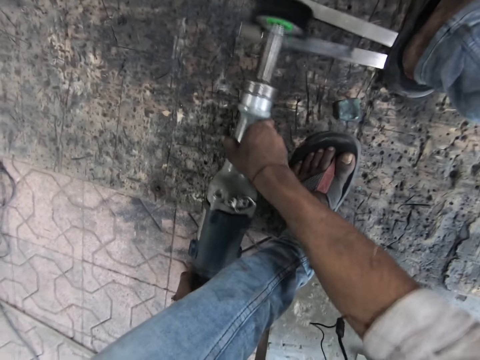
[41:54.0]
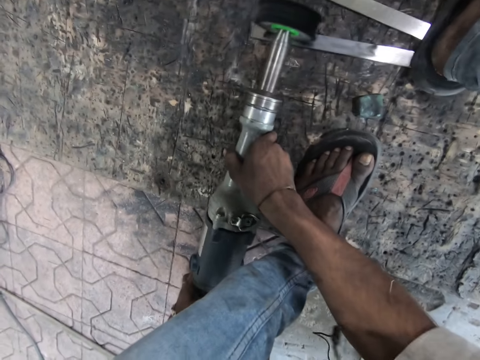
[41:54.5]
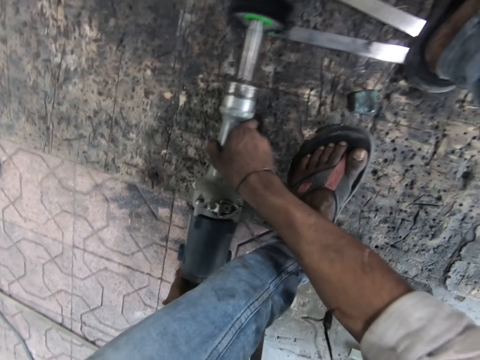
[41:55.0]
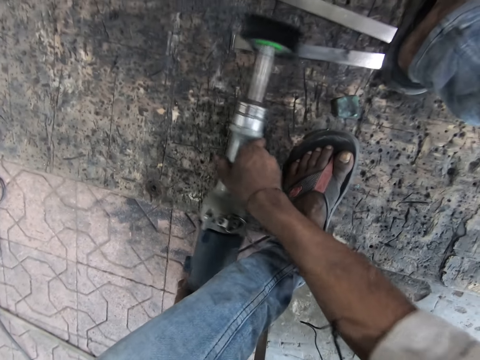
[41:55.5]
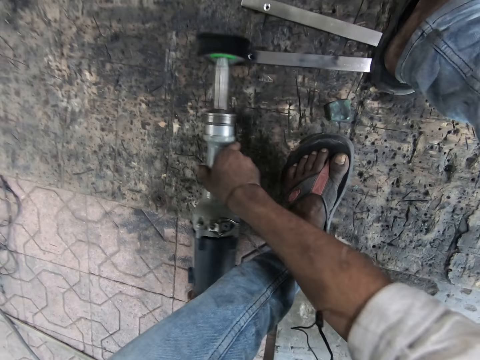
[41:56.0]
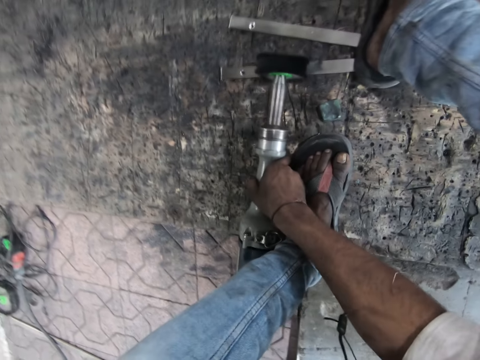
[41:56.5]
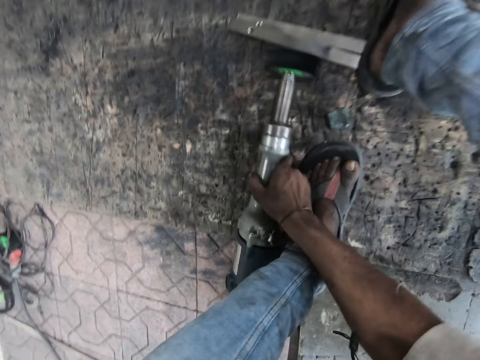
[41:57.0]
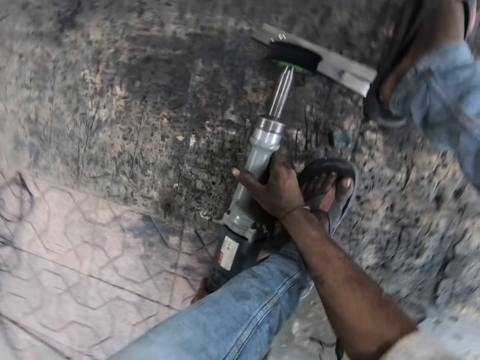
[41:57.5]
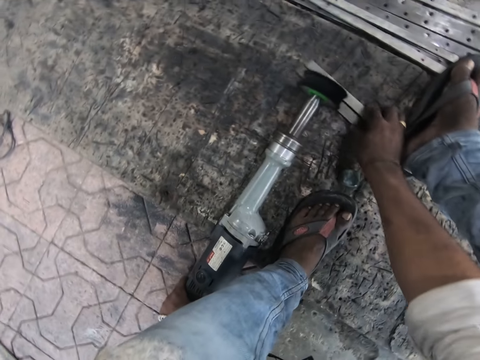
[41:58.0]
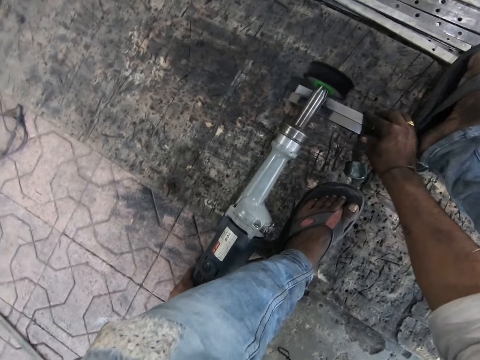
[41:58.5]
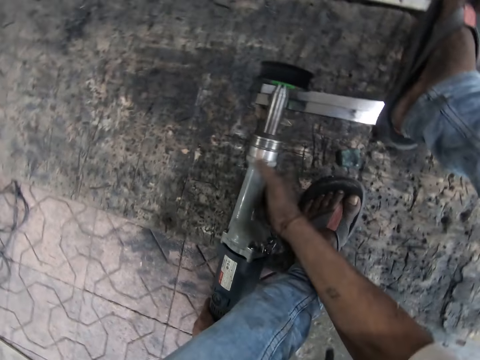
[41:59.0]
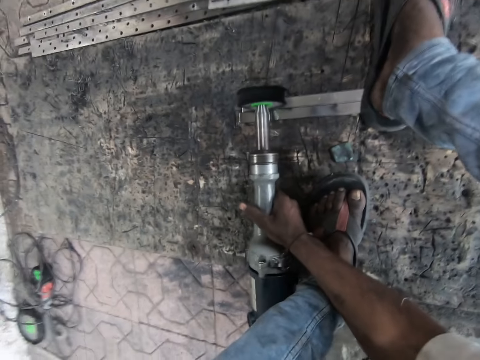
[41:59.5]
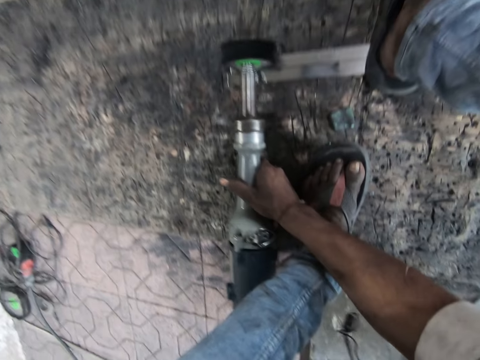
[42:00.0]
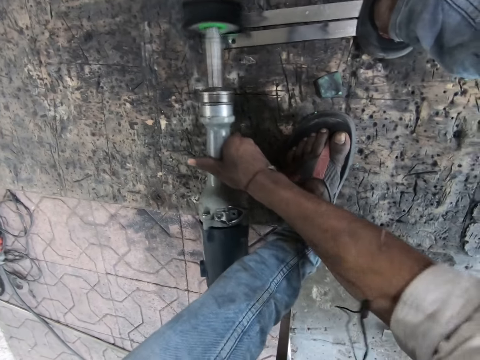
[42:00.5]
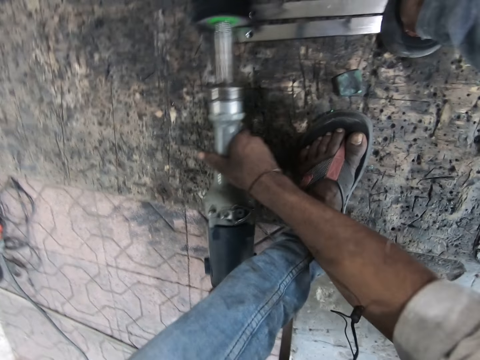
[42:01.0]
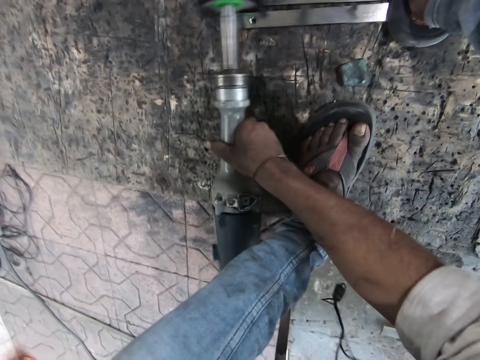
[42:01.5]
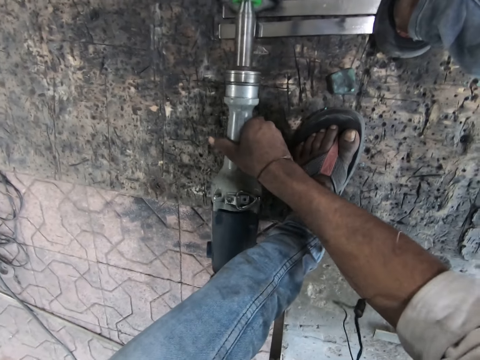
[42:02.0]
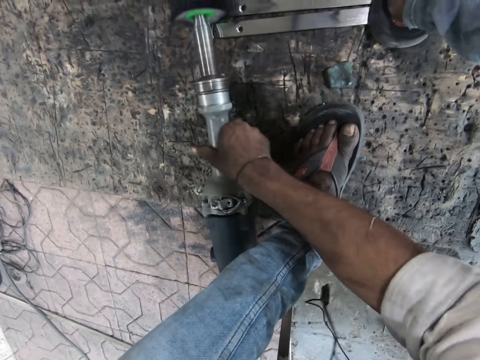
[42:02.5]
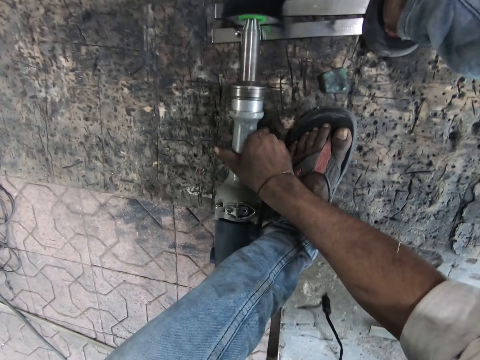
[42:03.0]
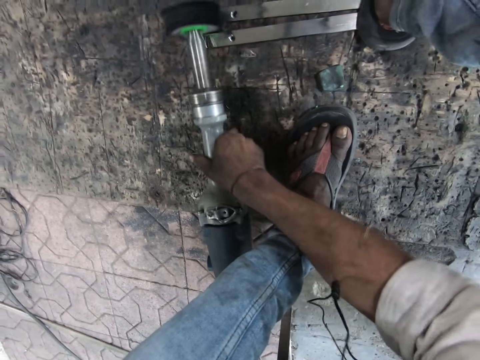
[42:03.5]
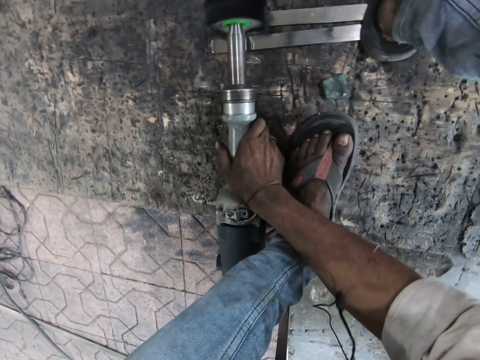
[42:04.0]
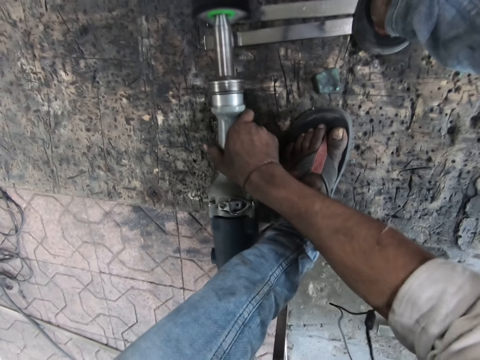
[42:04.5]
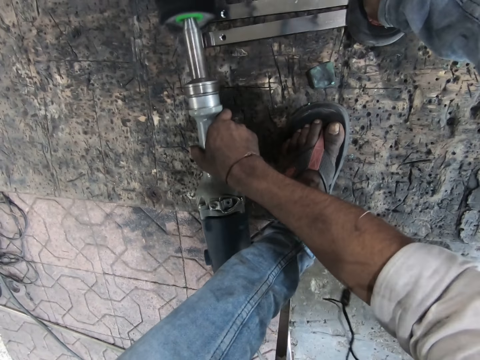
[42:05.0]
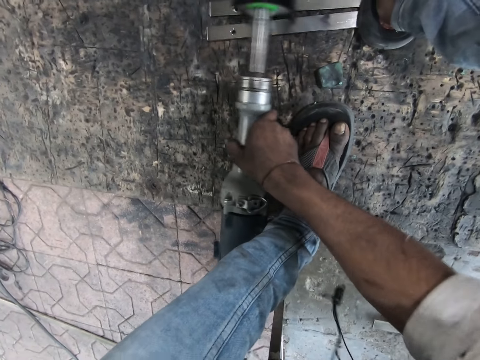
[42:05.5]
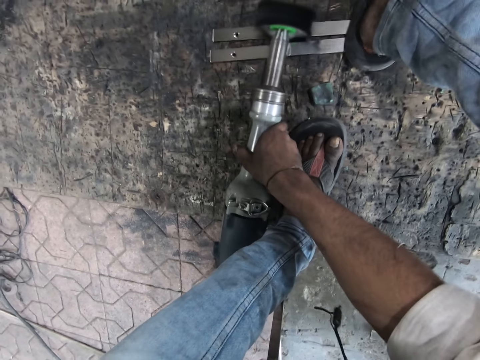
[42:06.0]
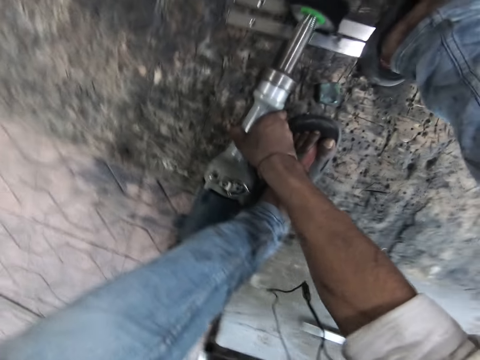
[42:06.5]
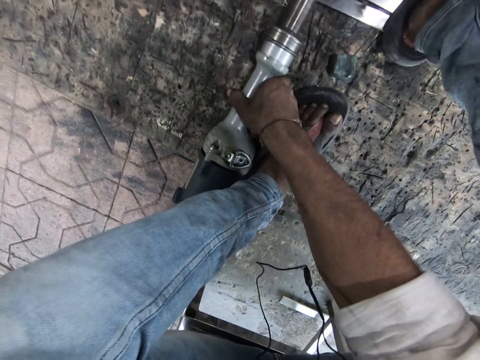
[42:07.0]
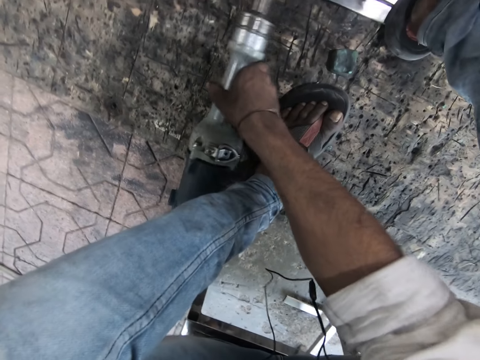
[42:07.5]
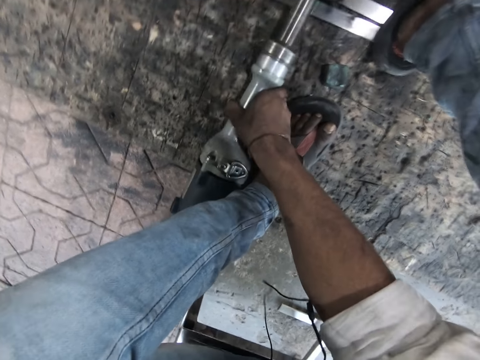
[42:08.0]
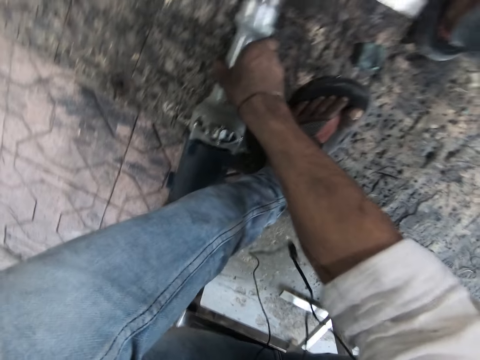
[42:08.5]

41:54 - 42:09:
The camera wearer lets go of the rotary tool. He adjusts the metals with his right hand. He holds the rotary tool. He polishes the metals on the ground with the straight grinder.

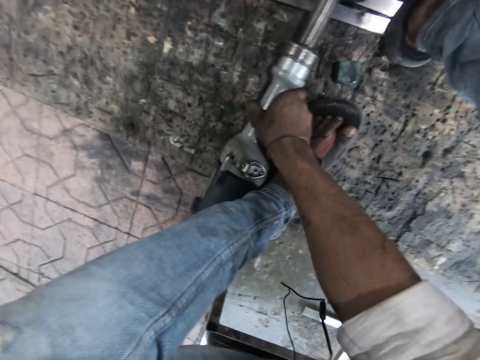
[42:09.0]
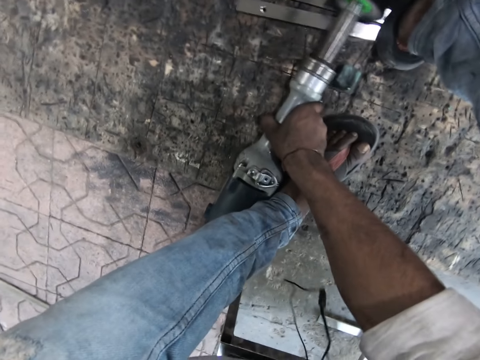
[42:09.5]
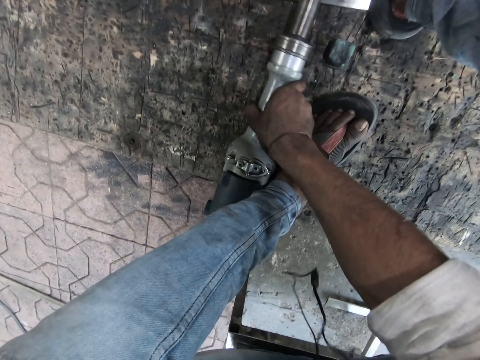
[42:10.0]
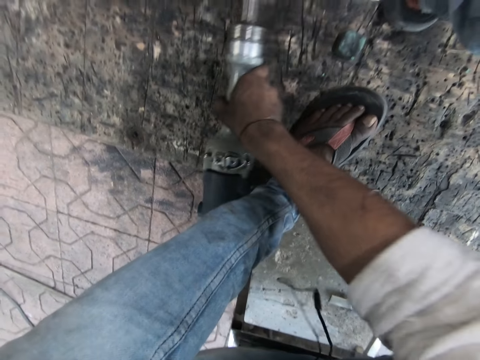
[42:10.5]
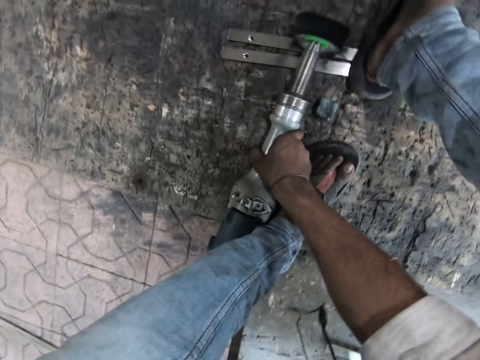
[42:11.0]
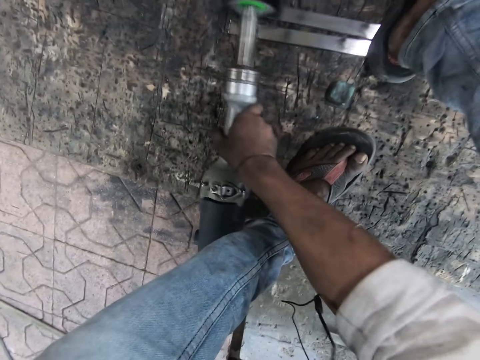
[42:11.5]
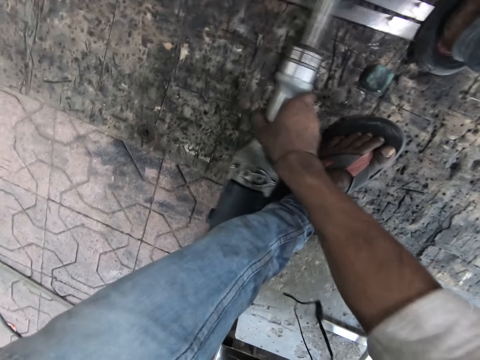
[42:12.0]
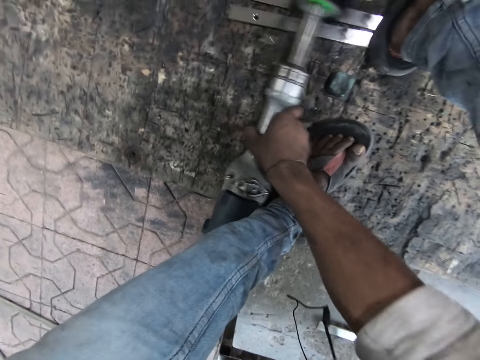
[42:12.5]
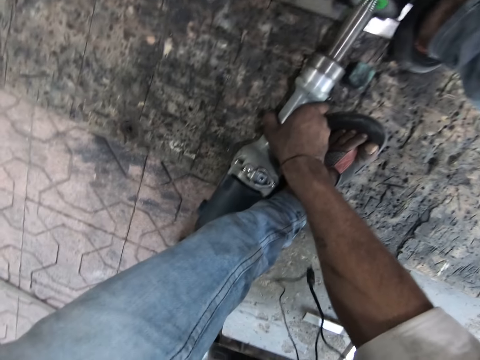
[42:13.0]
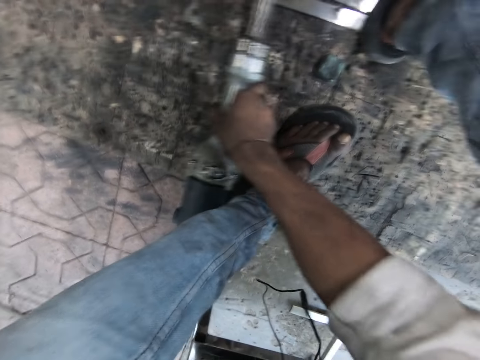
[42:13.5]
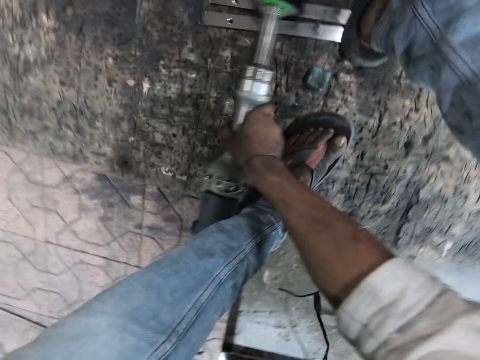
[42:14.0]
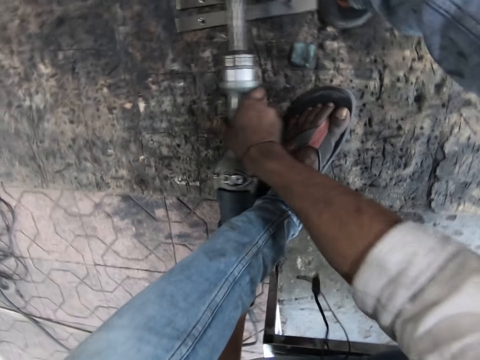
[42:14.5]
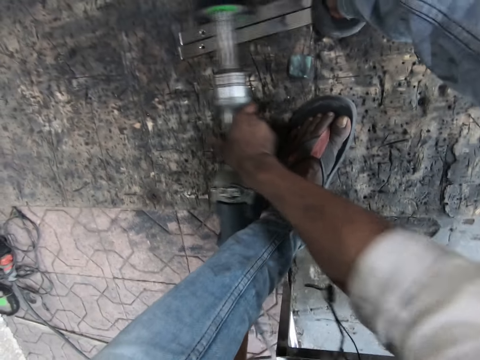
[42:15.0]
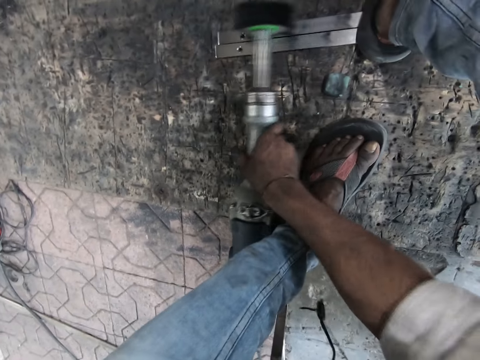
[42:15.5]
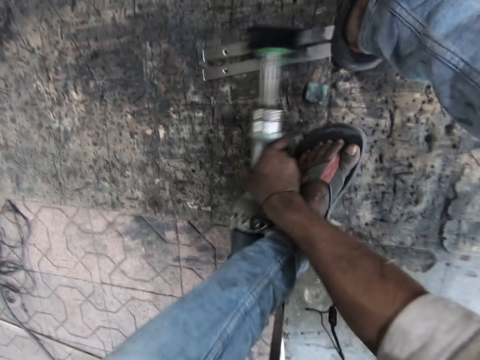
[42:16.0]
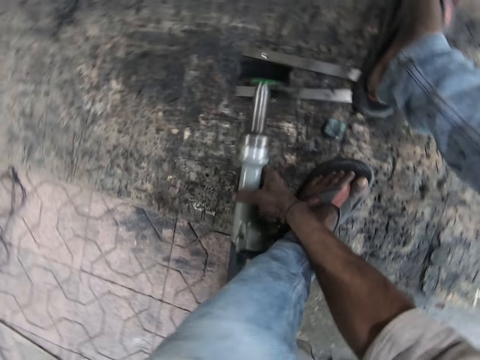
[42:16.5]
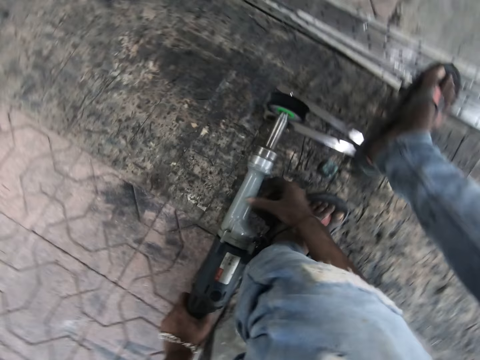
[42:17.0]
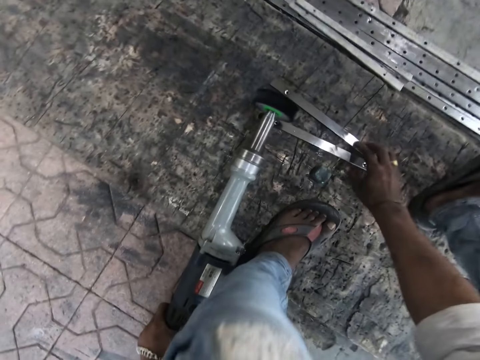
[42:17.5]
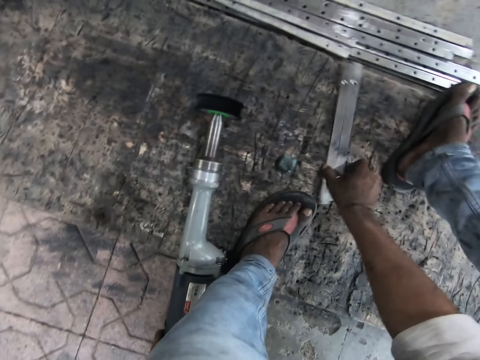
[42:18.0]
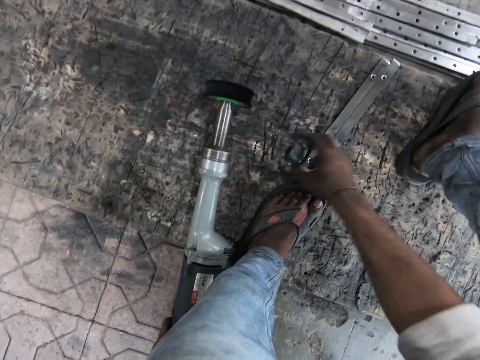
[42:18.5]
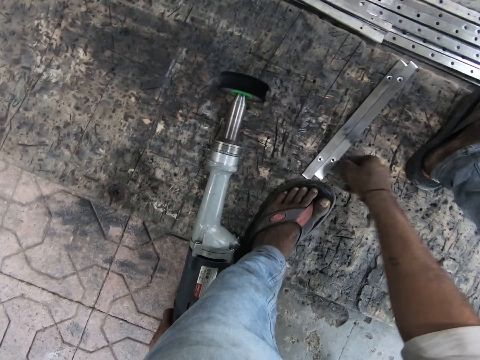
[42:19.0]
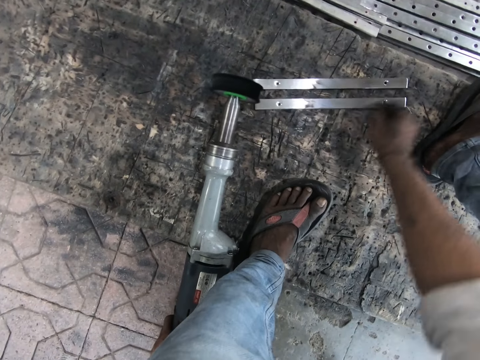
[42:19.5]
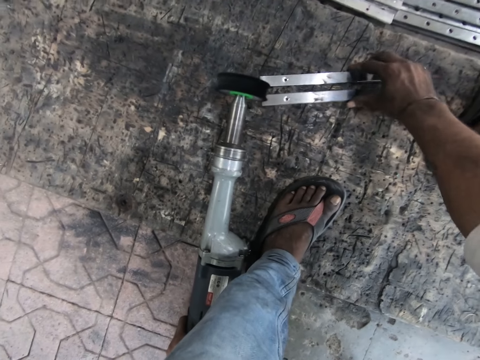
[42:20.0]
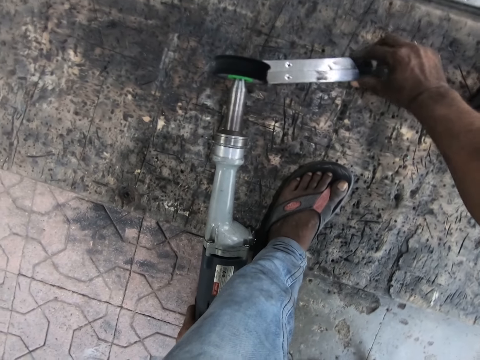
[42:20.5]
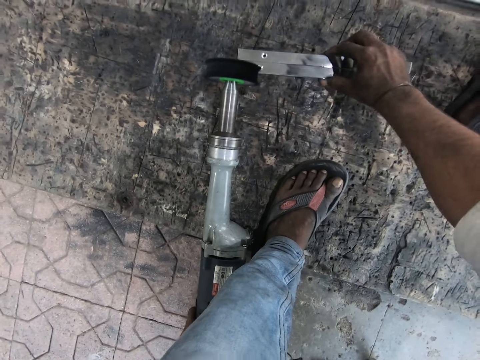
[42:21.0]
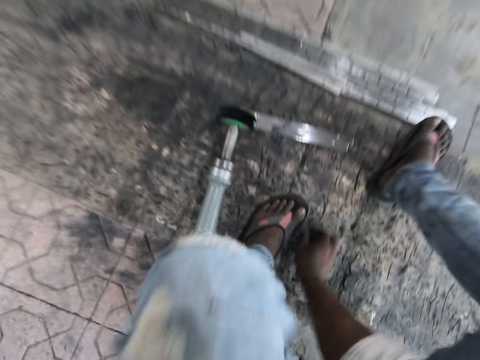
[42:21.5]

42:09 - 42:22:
The camera wearer lets go of the rotary tool. He steps off the pieces of metal and turns the pieces of metal. He positions the metals. He takes the rock with his right hand. He adjusts the pieces of metal.
